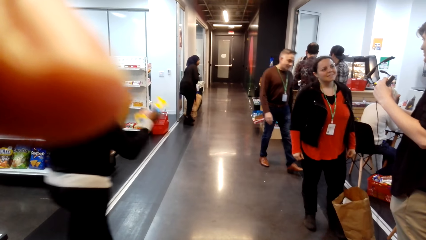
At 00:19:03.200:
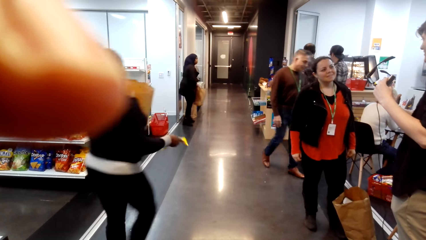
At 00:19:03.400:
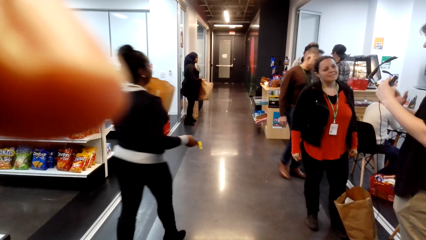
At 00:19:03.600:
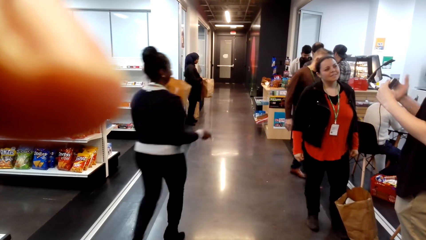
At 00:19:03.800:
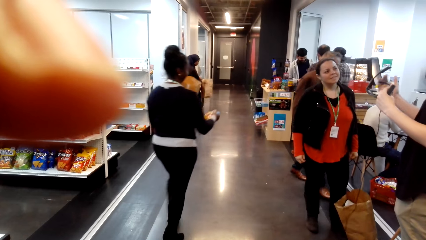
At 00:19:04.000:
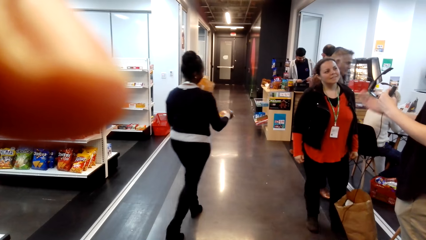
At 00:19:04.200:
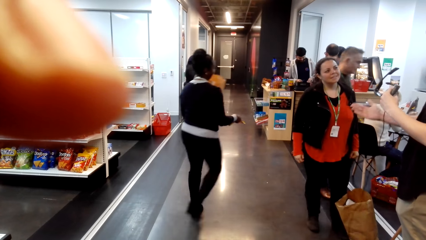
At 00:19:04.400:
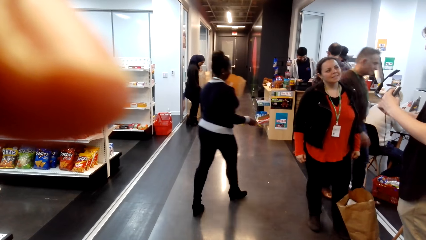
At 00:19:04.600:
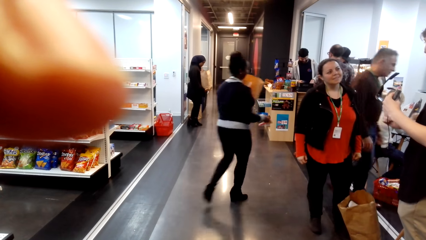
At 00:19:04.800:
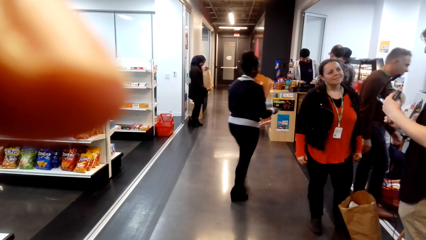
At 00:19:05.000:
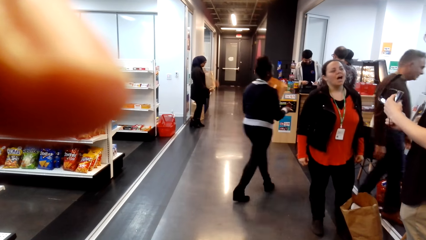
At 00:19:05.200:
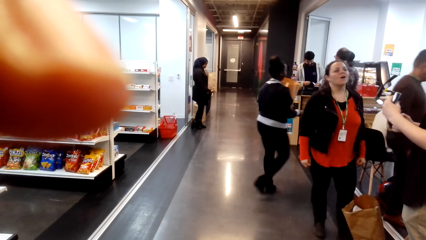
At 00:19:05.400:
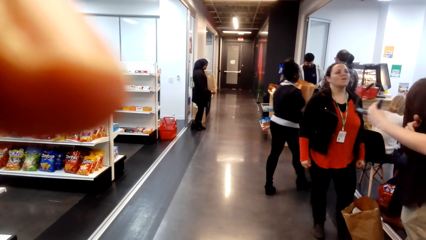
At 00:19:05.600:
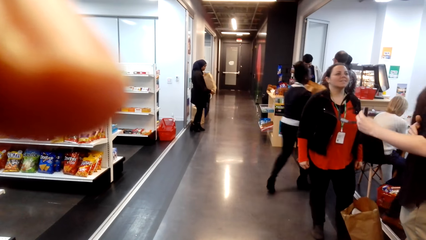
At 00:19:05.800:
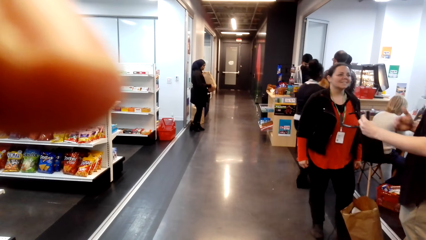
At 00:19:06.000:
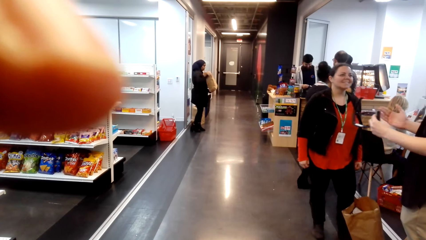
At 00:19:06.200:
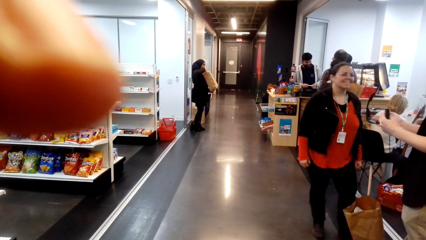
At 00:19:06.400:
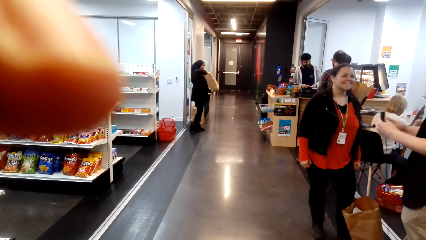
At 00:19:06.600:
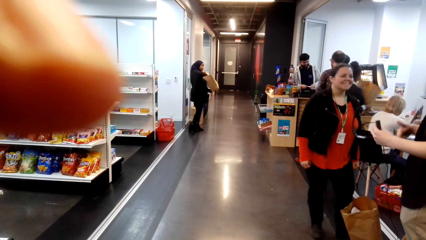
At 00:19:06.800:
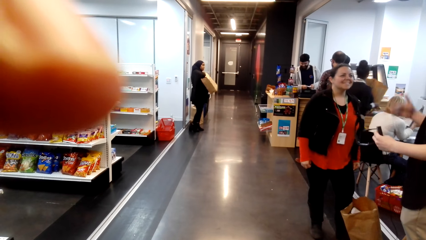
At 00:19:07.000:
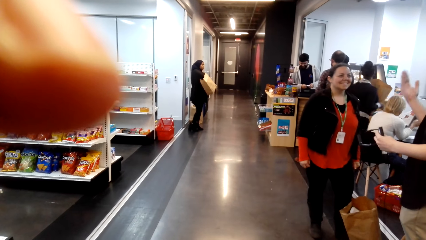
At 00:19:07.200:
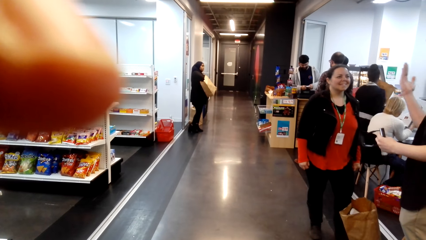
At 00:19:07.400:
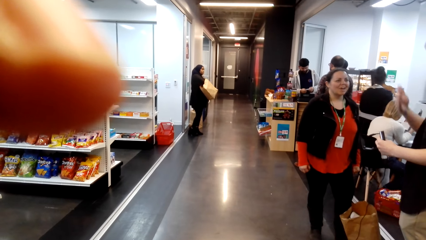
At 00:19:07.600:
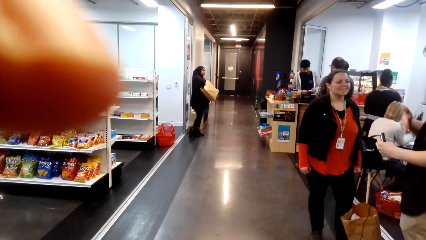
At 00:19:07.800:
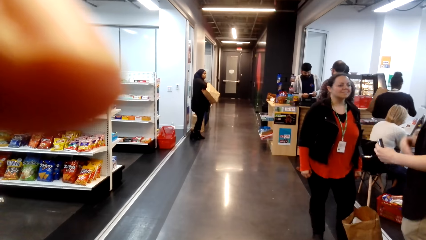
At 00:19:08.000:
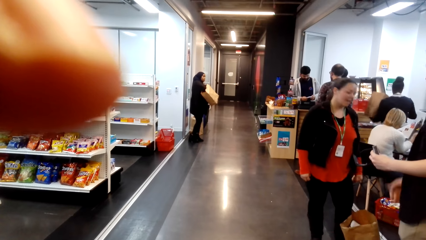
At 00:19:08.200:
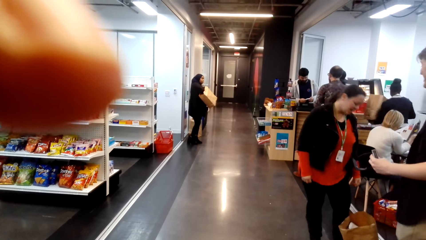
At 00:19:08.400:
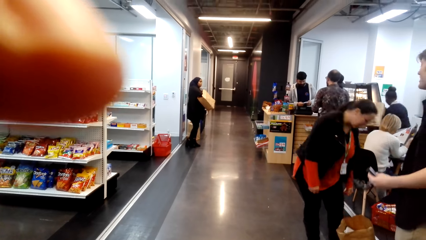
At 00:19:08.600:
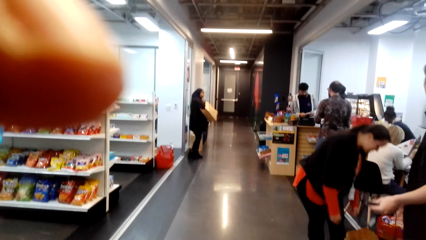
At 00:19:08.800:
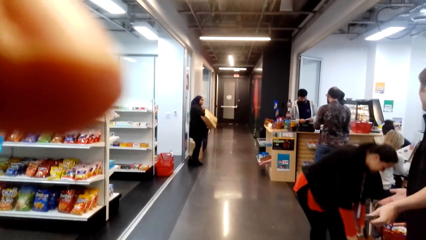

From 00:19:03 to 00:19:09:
A person picks up the paper bag from the ground. A lady carries the paper bag around. Another person touches something.
